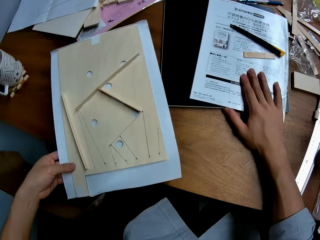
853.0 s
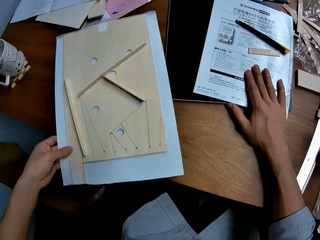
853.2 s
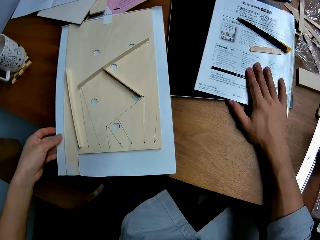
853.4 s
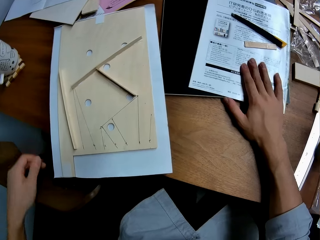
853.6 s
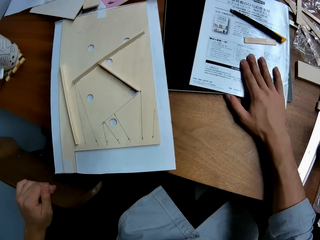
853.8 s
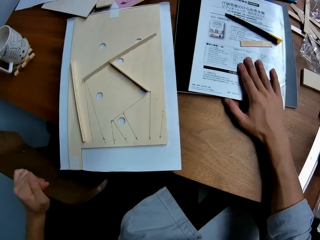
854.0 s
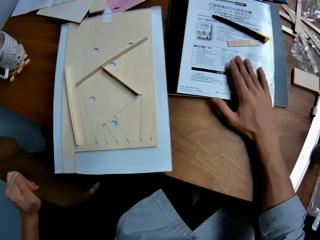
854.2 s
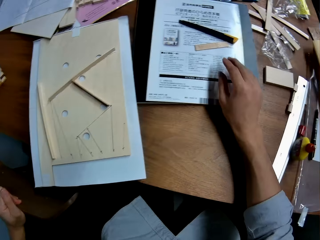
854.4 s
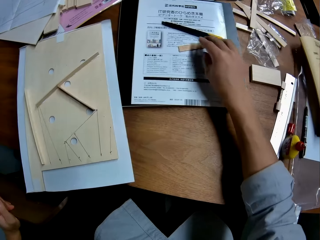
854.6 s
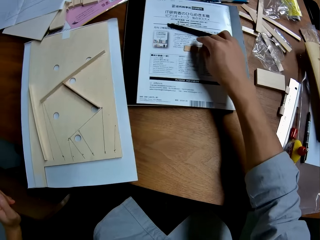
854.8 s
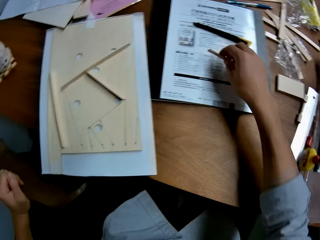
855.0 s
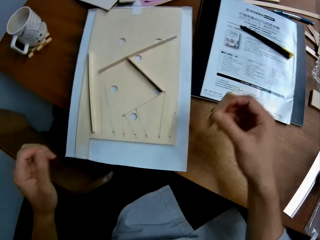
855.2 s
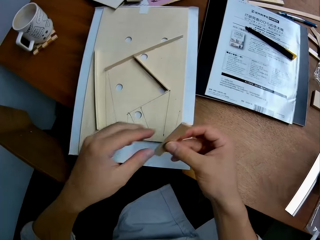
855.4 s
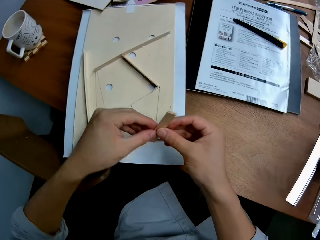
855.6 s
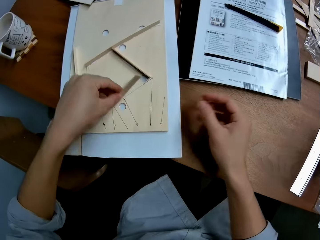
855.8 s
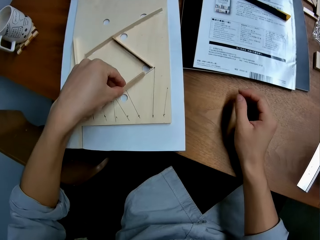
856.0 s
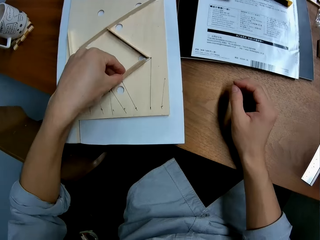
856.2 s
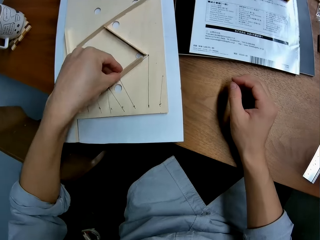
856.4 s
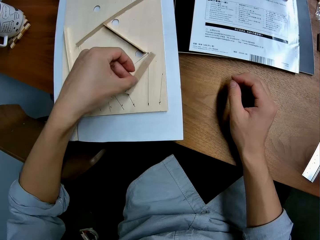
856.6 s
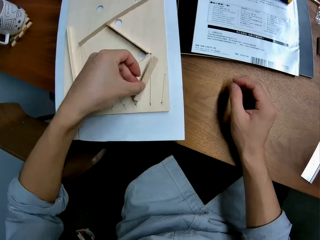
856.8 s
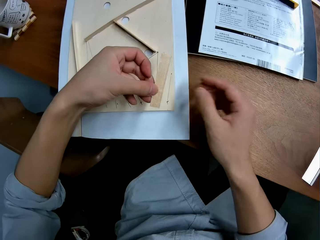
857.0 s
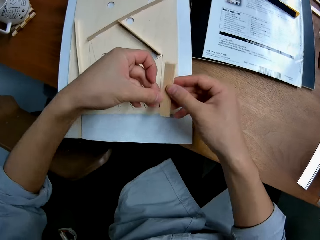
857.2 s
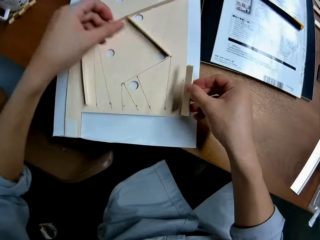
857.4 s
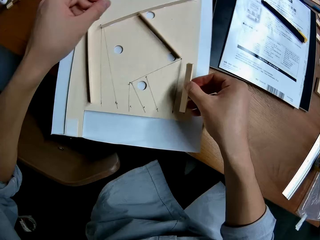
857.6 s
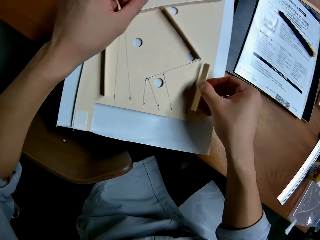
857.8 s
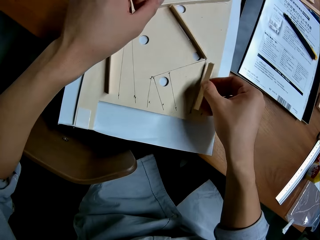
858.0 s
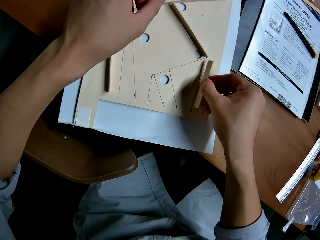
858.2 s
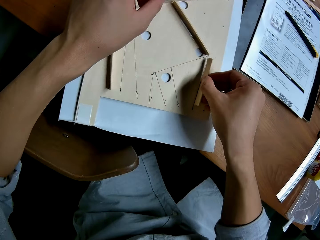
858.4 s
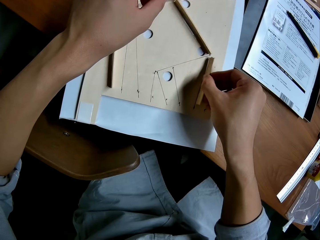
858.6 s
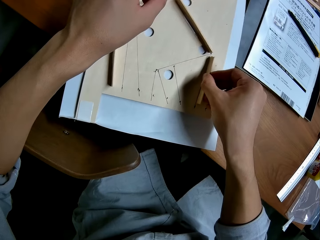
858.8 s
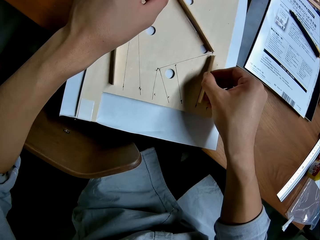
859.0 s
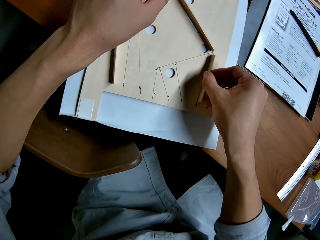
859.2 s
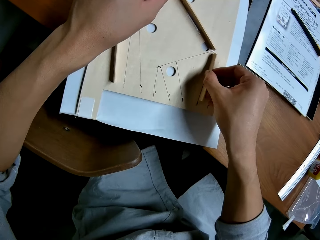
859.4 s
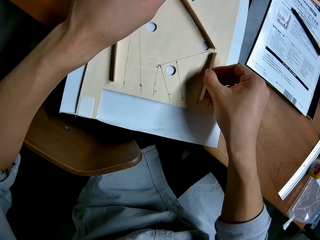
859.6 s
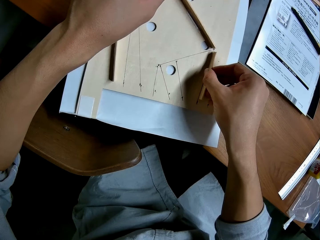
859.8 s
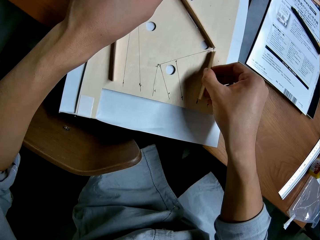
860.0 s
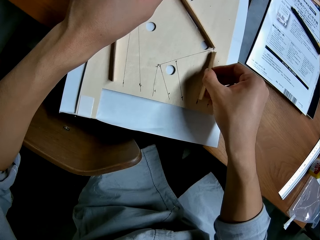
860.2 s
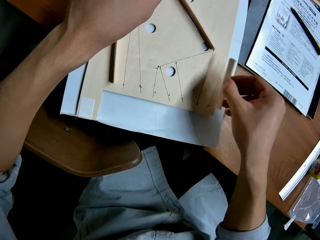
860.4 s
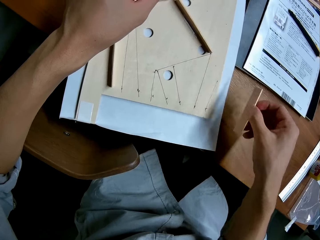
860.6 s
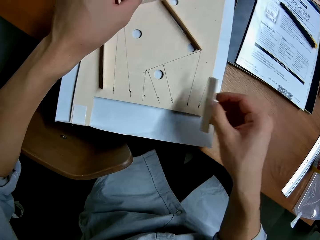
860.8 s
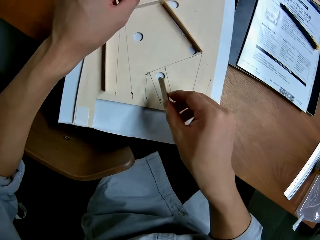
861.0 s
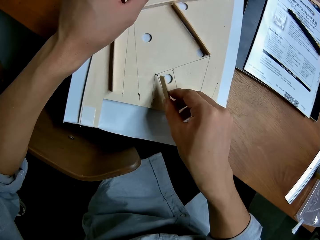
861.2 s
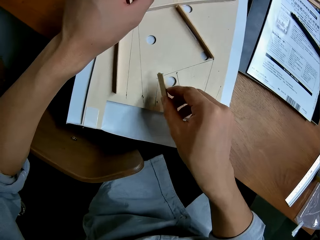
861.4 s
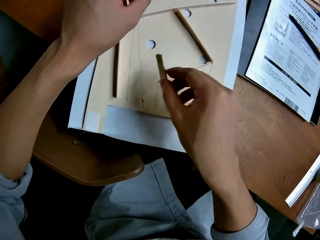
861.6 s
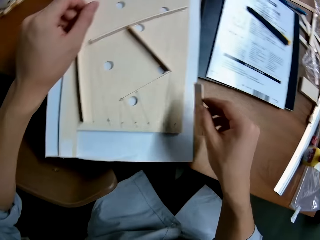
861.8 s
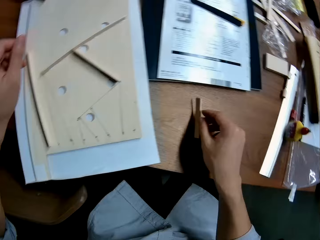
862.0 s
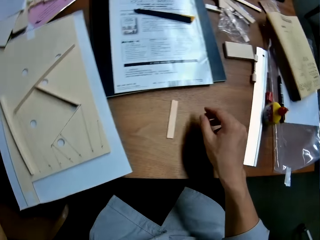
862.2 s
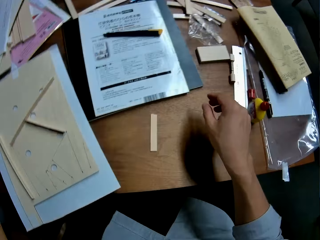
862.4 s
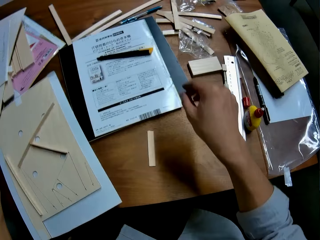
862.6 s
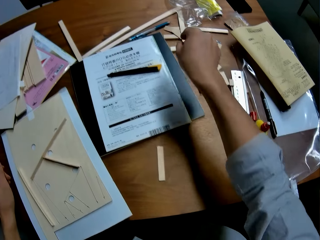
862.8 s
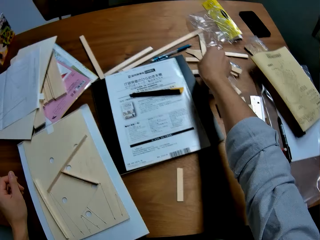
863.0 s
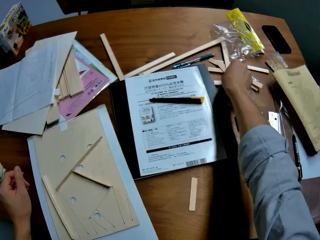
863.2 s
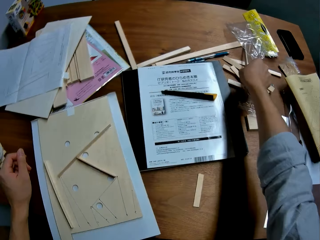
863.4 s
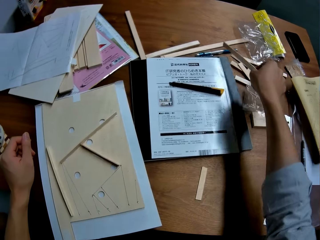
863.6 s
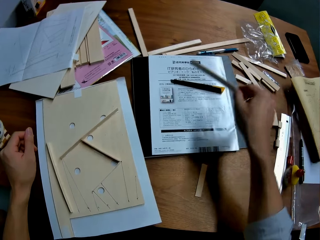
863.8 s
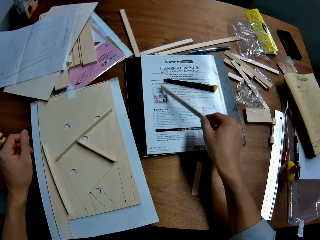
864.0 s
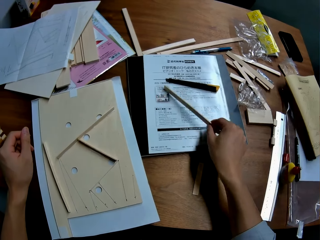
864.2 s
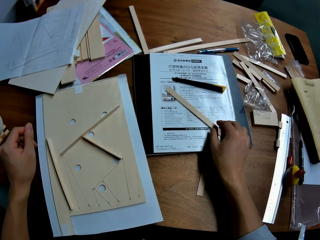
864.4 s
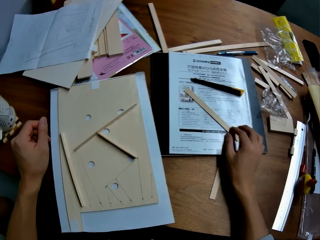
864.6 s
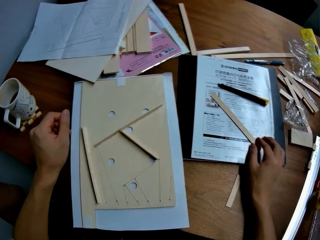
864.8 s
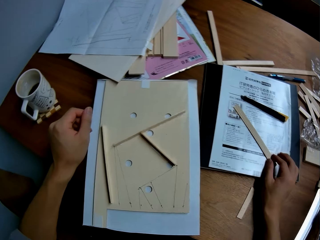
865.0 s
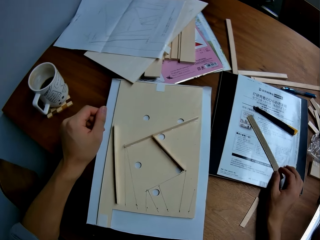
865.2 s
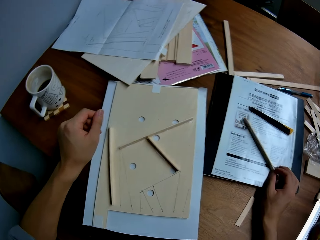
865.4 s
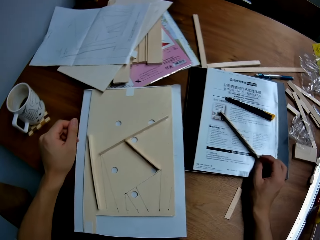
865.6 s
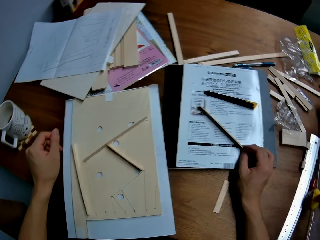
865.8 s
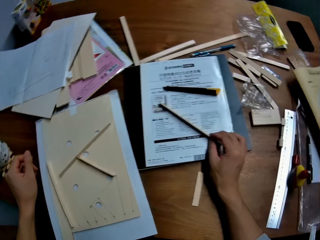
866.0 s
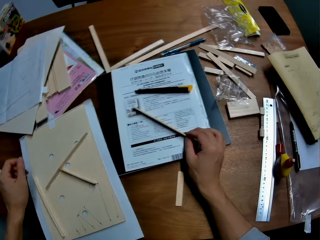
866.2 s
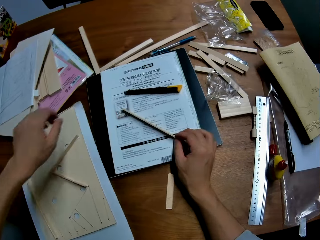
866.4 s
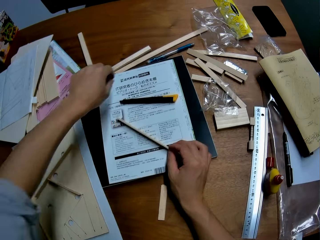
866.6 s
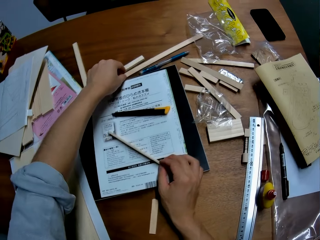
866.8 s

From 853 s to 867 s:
The camera wearer picks up a piece of wood from the table. They put the piece of wood on the wood structure. They fix something. They put the piece of wood on the table. They pick up a piece of wood. They look at the wood. They drop the piece of wood on the table.

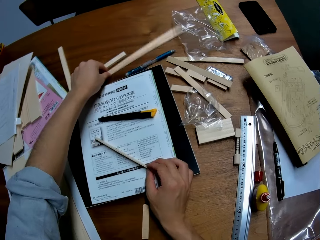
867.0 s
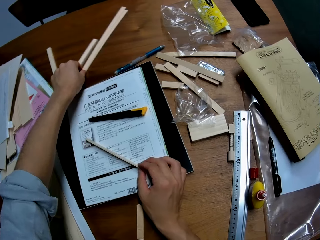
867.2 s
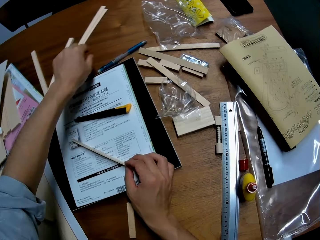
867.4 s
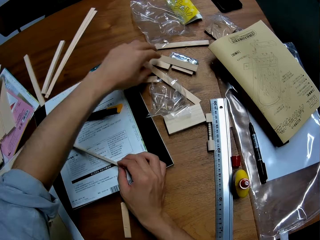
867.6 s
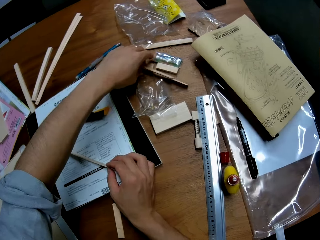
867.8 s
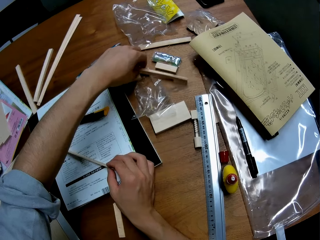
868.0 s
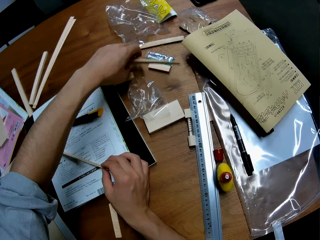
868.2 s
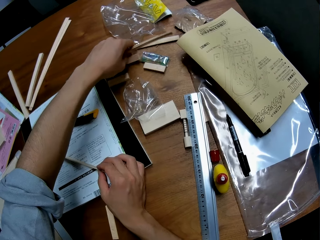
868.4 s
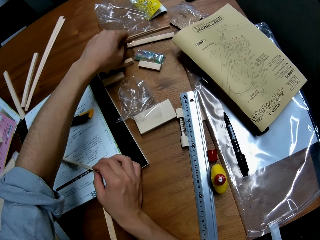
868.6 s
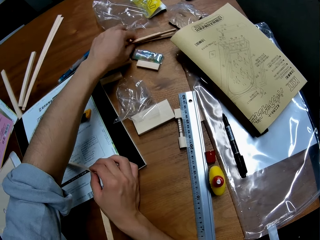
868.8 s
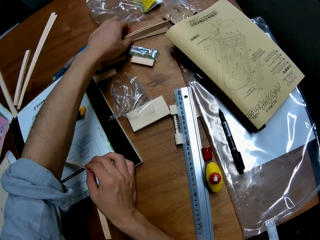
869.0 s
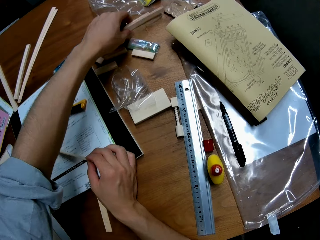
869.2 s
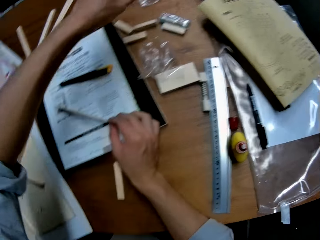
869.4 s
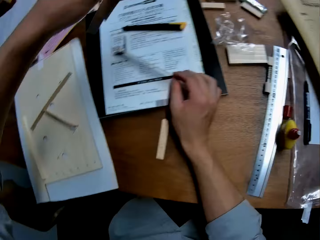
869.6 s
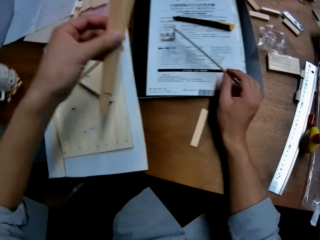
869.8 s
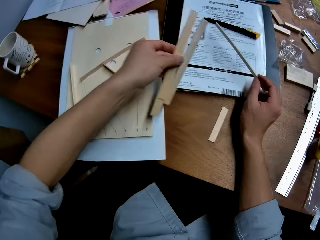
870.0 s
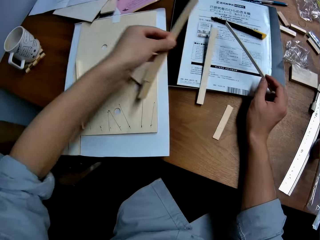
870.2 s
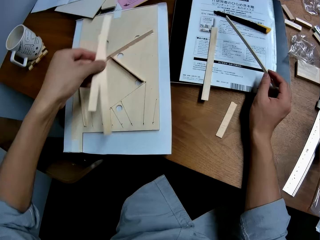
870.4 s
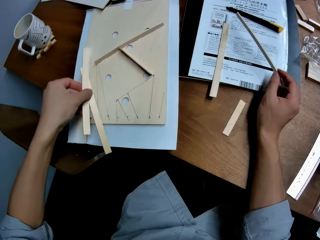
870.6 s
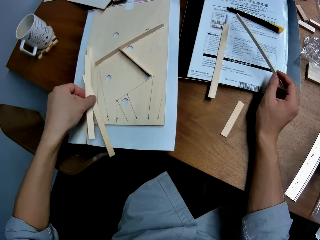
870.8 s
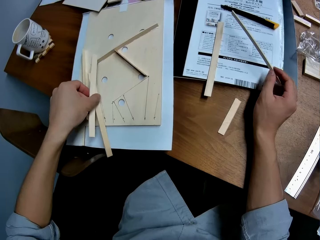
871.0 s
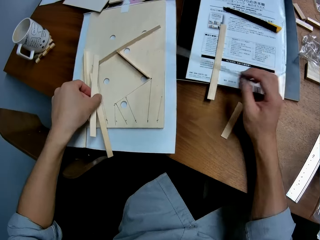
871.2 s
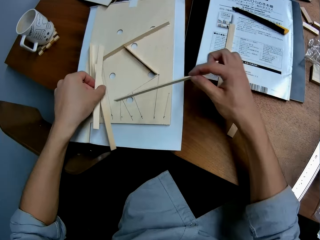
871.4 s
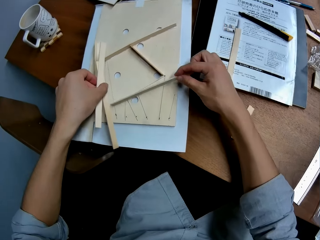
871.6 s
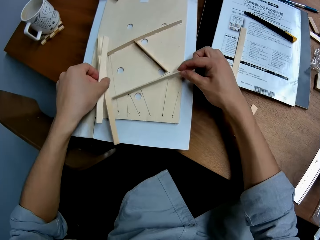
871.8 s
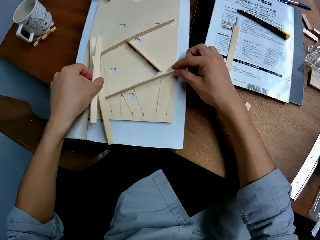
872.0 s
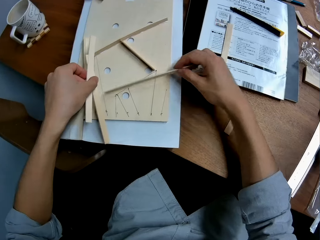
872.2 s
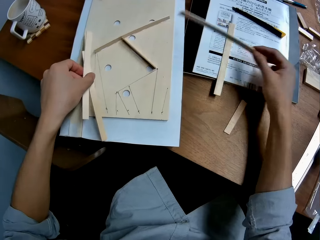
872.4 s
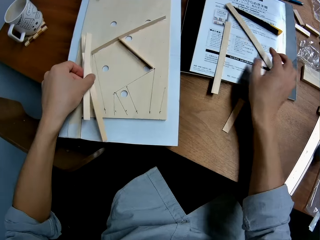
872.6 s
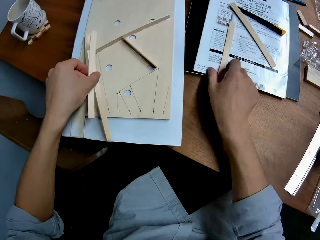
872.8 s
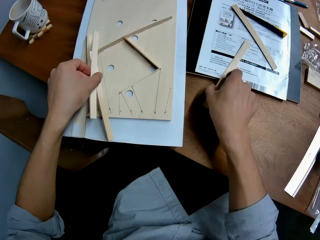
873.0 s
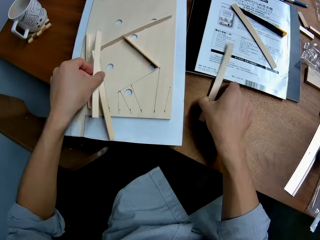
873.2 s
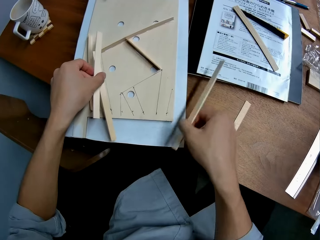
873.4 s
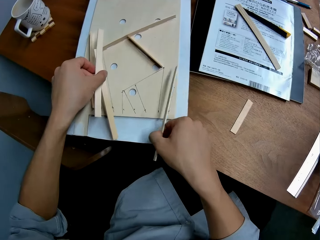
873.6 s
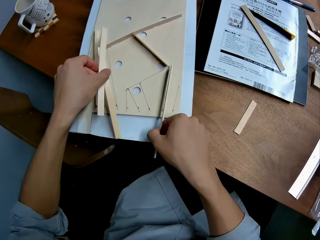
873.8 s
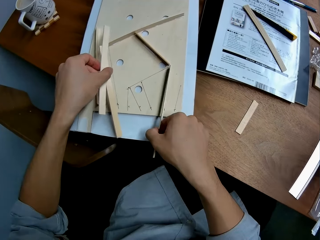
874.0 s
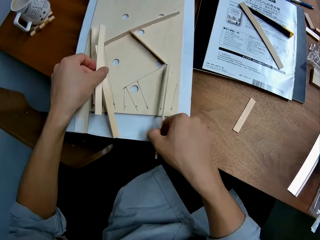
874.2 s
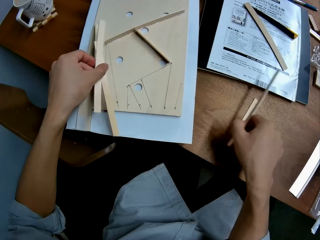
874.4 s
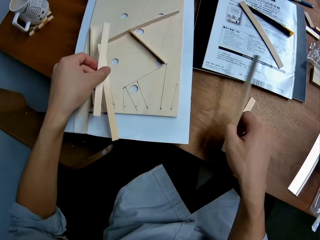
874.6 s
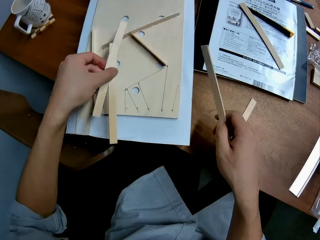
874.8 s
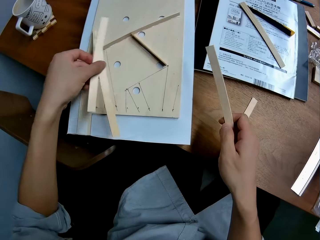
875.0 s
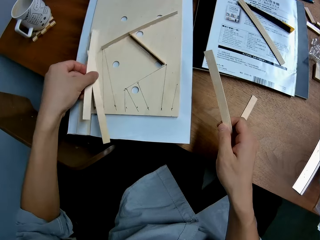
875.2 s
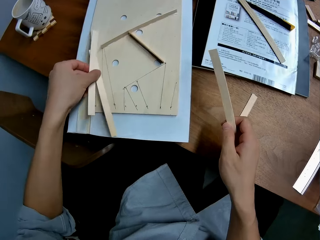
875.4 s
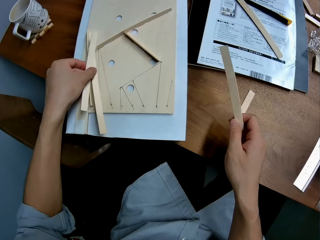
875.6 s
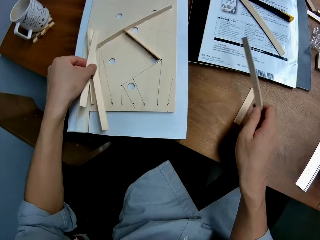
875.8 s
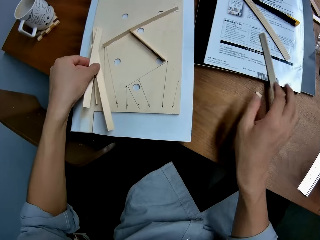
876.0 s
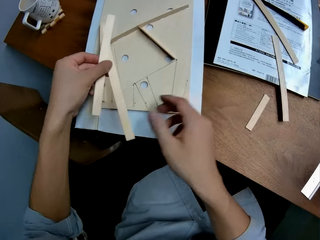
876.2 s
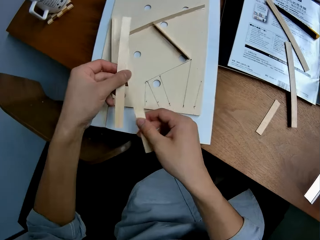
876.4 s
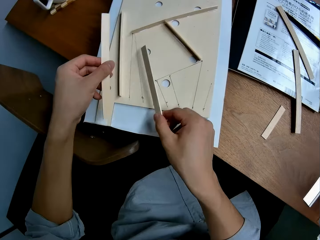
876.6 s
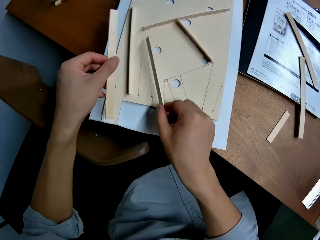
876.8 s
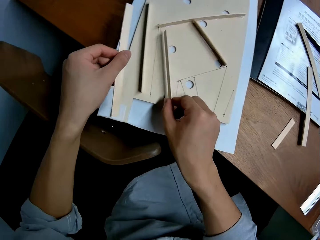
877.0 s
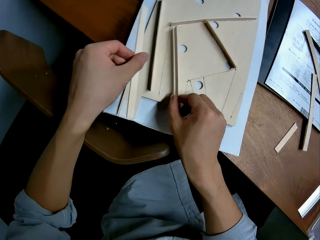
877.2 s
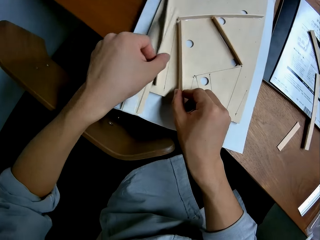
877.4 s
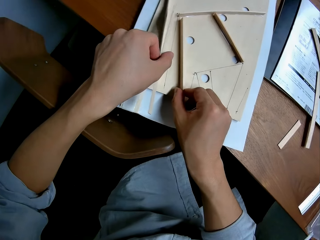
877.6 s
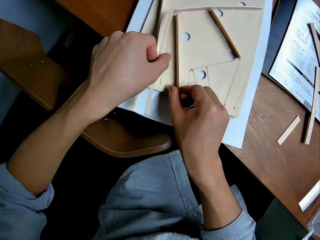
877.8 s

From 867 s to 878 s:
The camera wearer picks up another piece of wood. They put the wood on the table. They fix something. They put a piece of wood on the wood structure. They put the wood on the table. They pick up another piece of wood. They put the piece of wood on the wood structure. They fix something. They put the wood on the table. They fix something.
